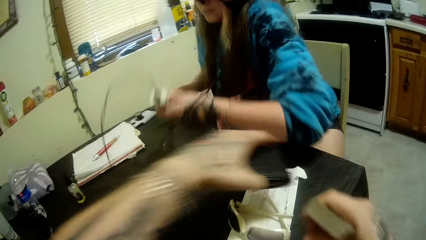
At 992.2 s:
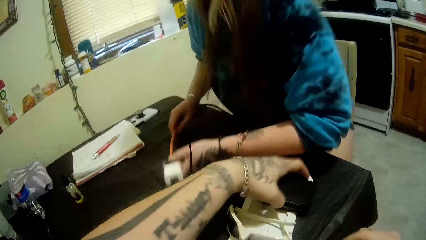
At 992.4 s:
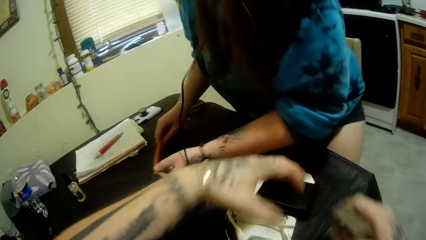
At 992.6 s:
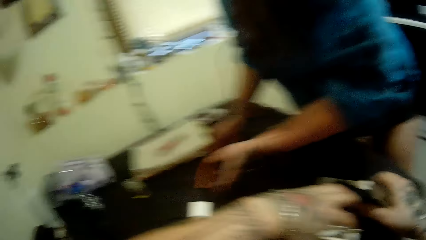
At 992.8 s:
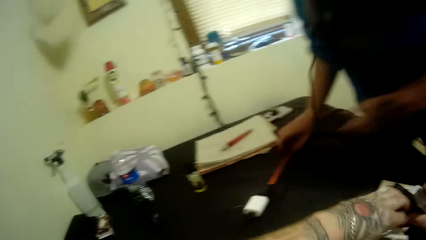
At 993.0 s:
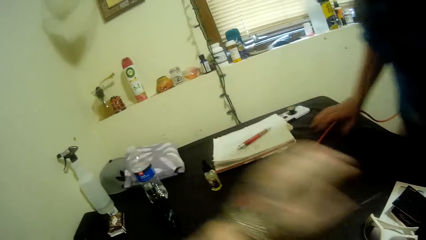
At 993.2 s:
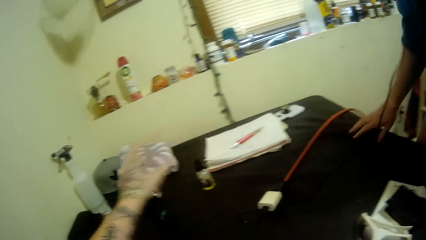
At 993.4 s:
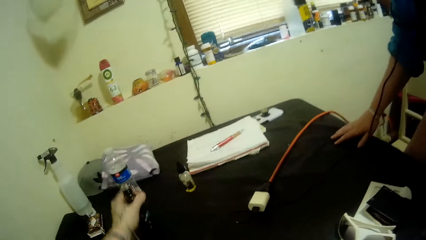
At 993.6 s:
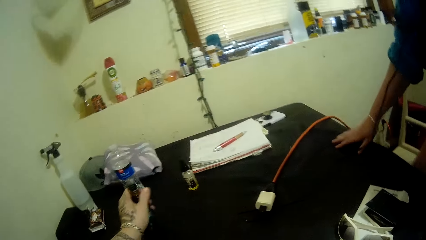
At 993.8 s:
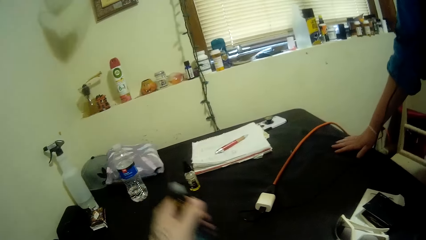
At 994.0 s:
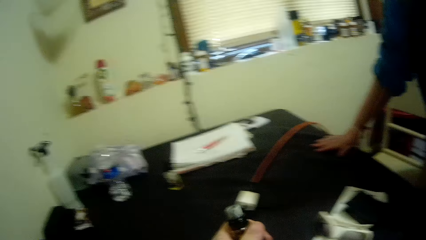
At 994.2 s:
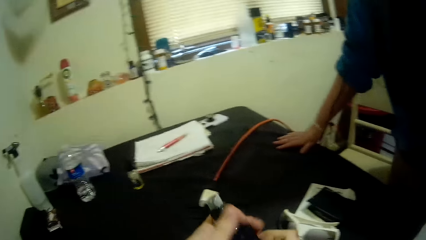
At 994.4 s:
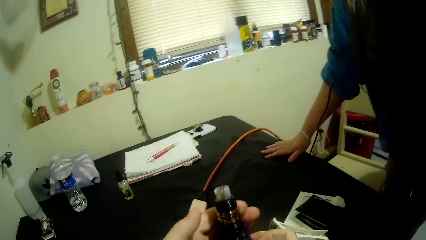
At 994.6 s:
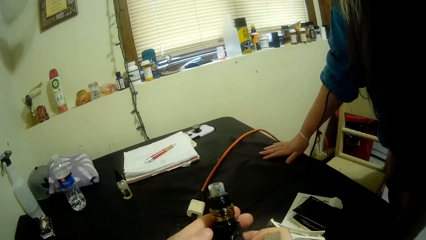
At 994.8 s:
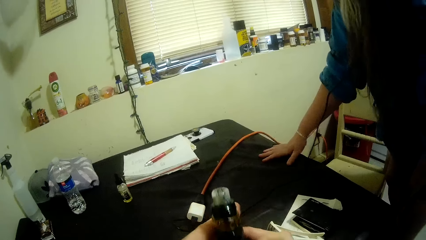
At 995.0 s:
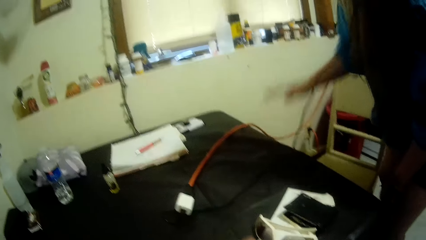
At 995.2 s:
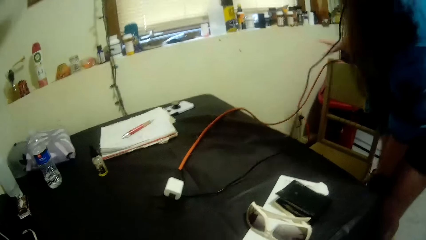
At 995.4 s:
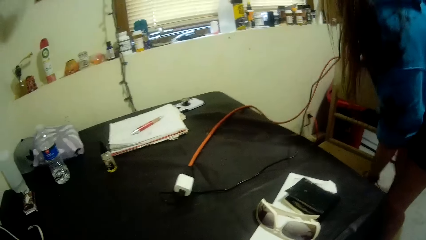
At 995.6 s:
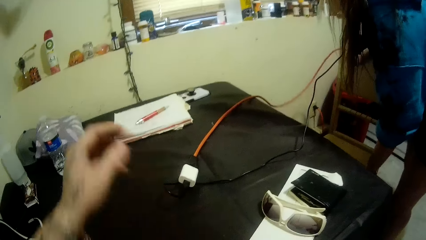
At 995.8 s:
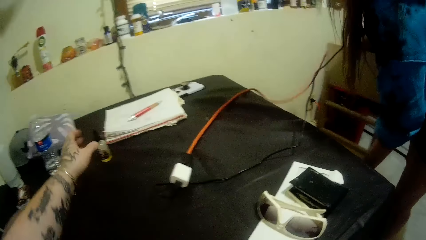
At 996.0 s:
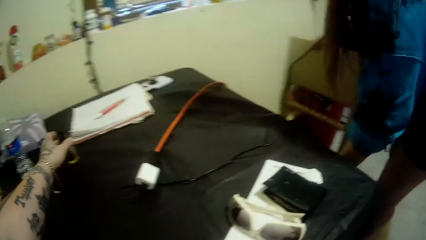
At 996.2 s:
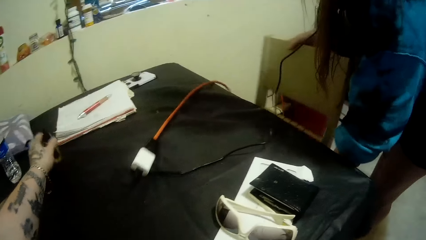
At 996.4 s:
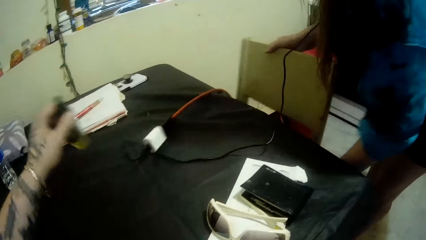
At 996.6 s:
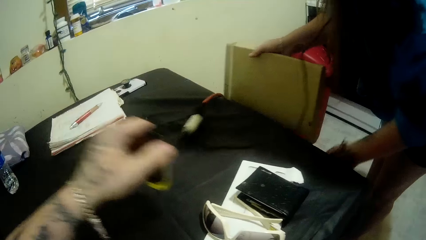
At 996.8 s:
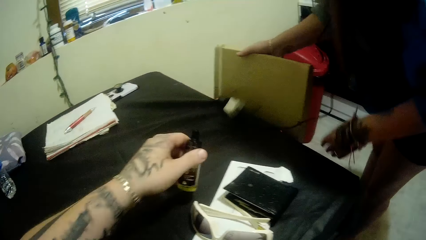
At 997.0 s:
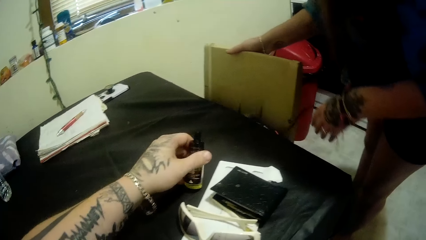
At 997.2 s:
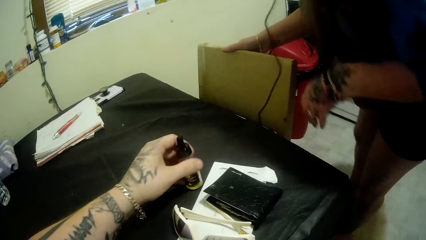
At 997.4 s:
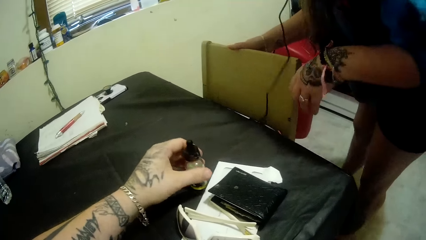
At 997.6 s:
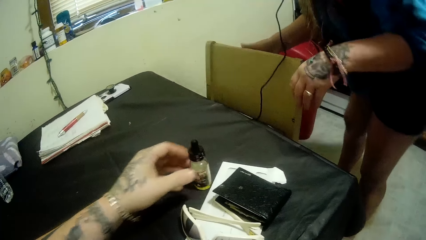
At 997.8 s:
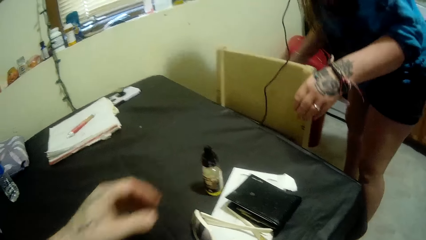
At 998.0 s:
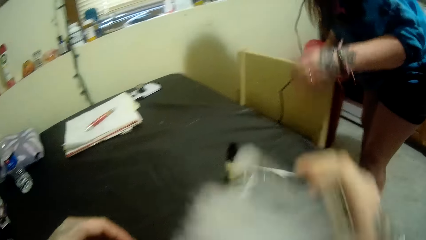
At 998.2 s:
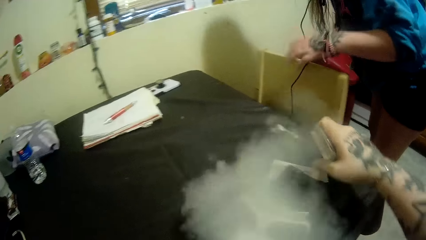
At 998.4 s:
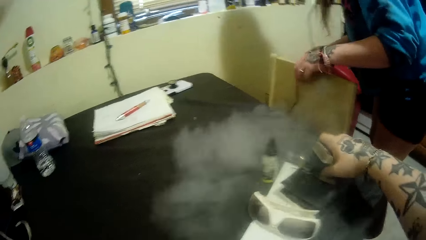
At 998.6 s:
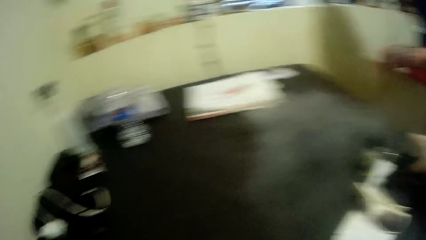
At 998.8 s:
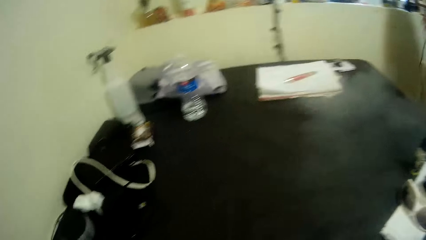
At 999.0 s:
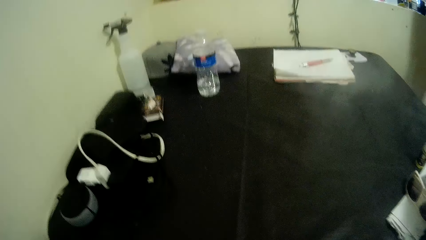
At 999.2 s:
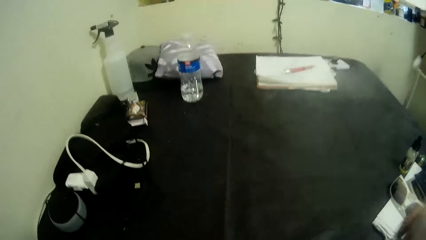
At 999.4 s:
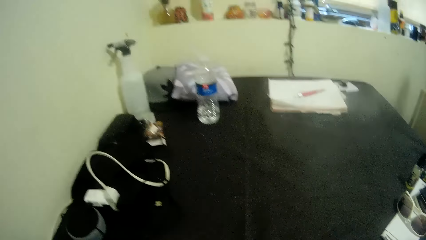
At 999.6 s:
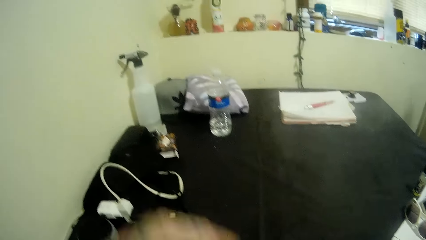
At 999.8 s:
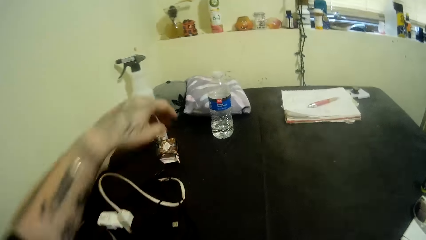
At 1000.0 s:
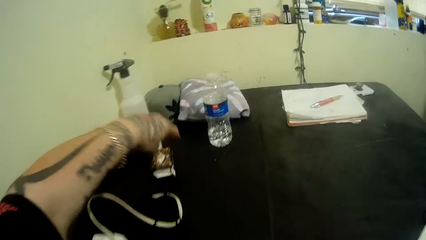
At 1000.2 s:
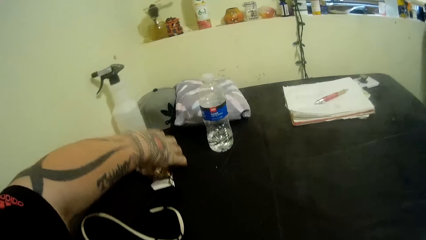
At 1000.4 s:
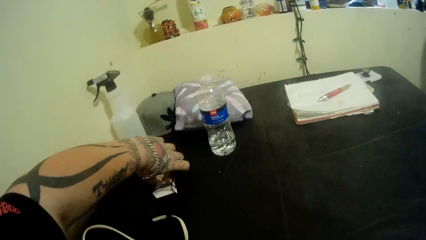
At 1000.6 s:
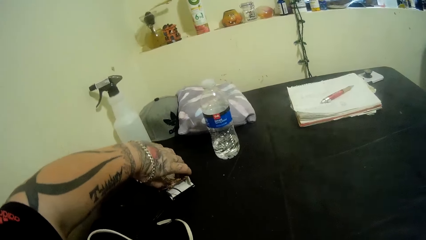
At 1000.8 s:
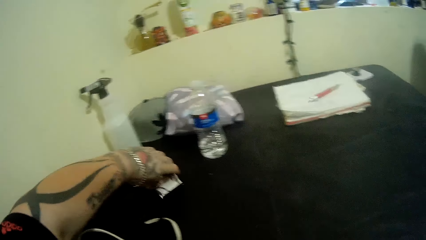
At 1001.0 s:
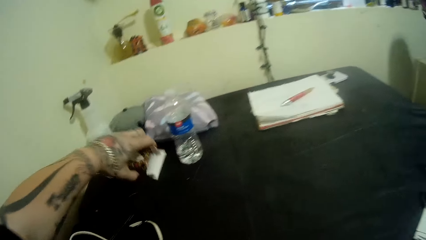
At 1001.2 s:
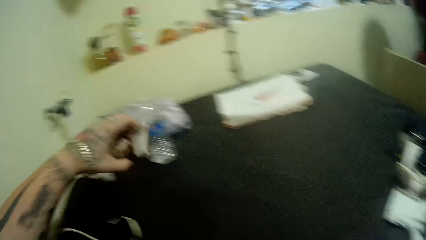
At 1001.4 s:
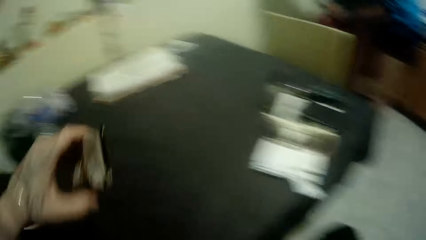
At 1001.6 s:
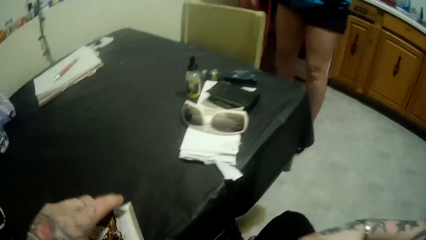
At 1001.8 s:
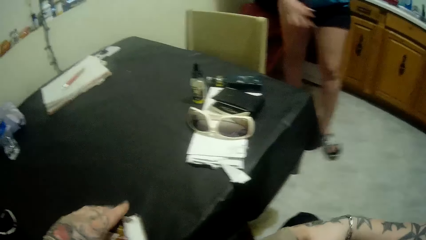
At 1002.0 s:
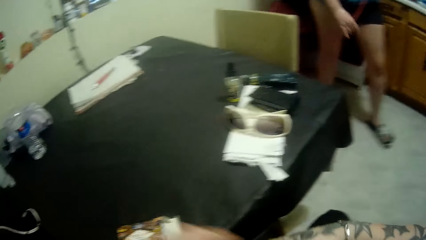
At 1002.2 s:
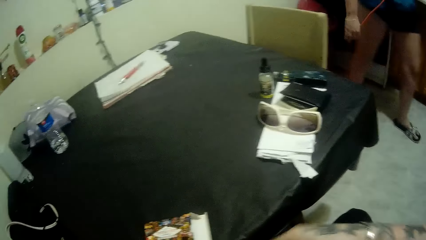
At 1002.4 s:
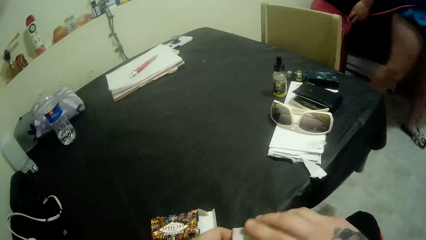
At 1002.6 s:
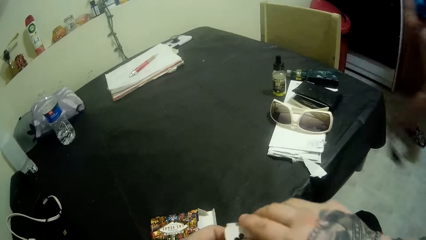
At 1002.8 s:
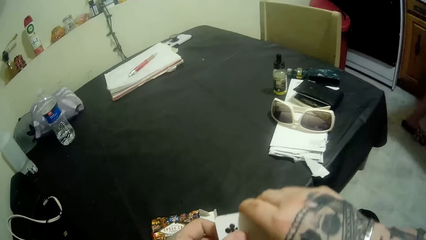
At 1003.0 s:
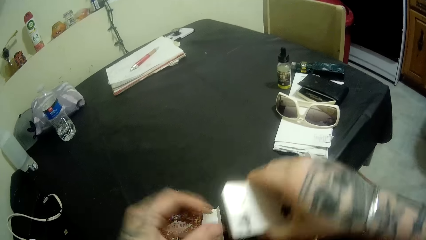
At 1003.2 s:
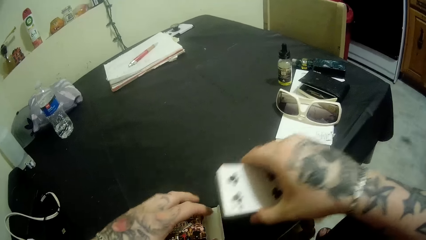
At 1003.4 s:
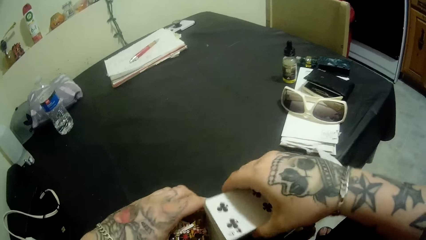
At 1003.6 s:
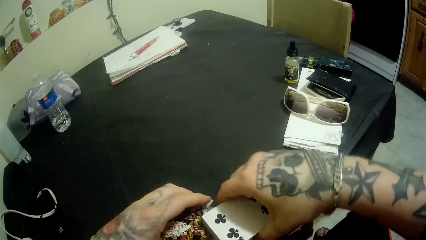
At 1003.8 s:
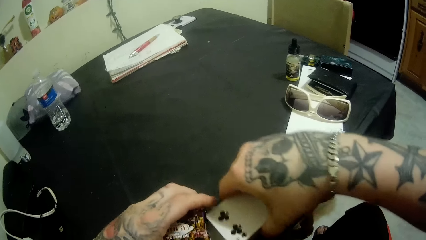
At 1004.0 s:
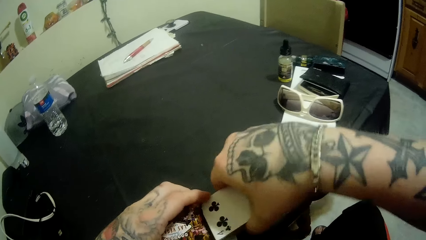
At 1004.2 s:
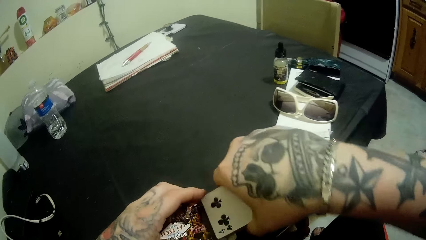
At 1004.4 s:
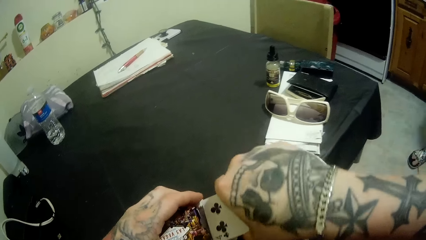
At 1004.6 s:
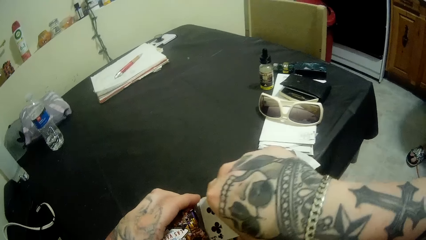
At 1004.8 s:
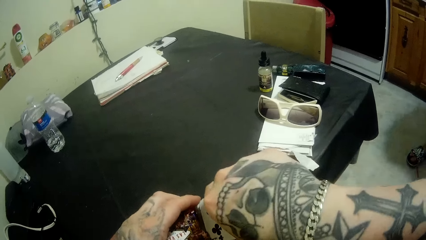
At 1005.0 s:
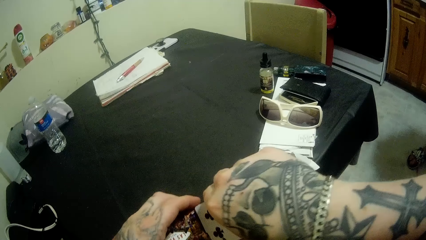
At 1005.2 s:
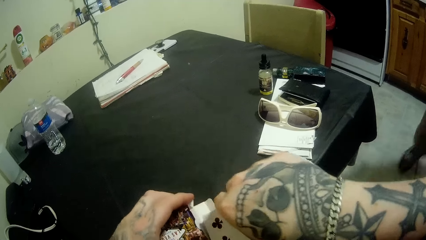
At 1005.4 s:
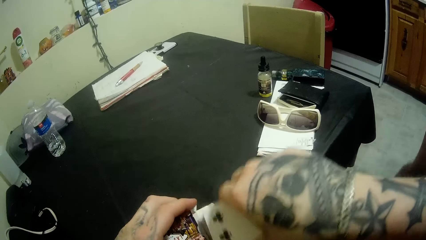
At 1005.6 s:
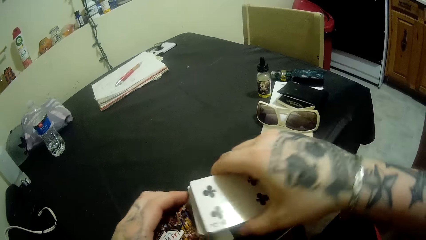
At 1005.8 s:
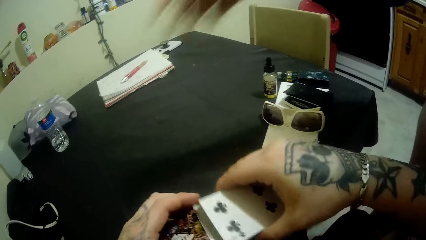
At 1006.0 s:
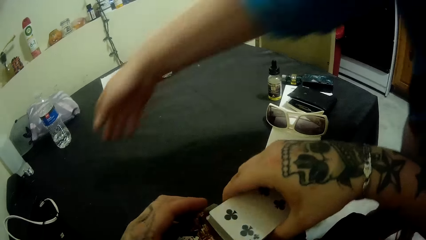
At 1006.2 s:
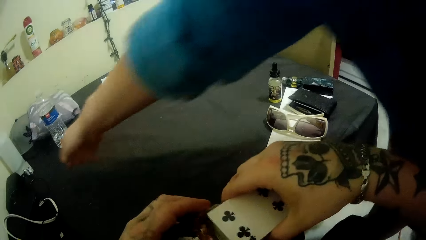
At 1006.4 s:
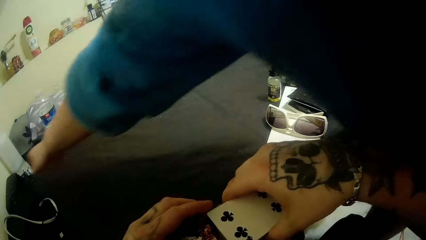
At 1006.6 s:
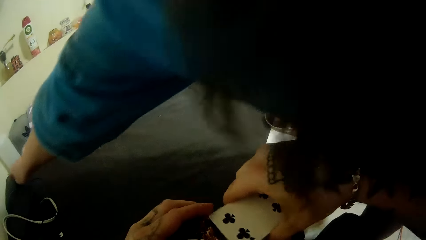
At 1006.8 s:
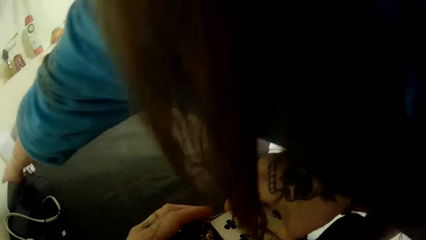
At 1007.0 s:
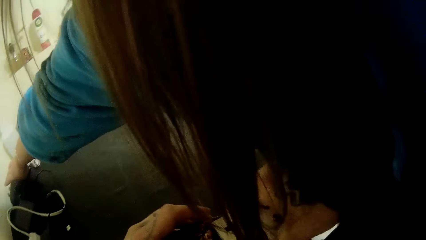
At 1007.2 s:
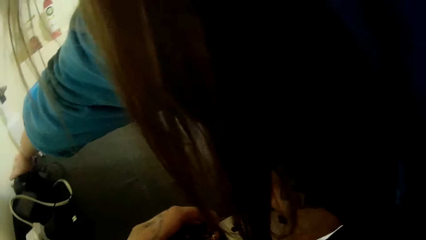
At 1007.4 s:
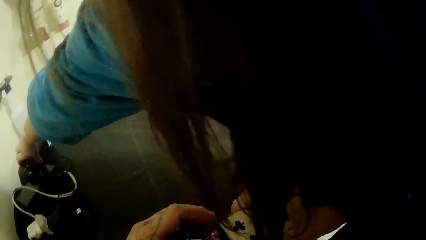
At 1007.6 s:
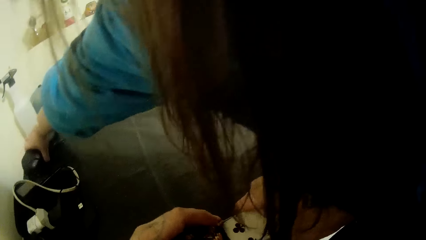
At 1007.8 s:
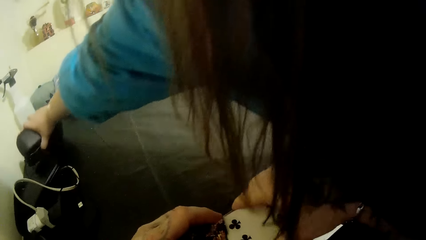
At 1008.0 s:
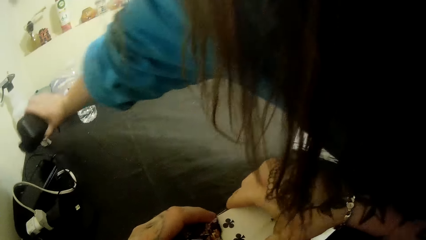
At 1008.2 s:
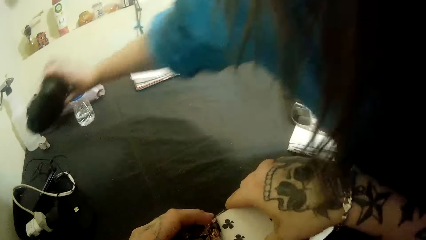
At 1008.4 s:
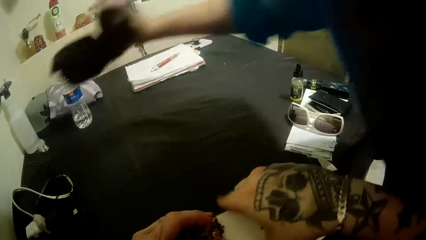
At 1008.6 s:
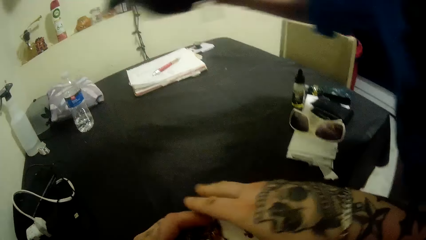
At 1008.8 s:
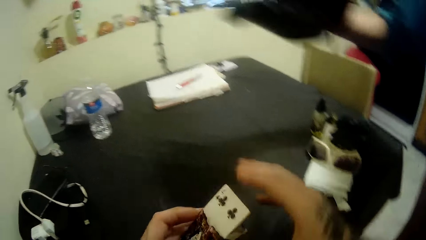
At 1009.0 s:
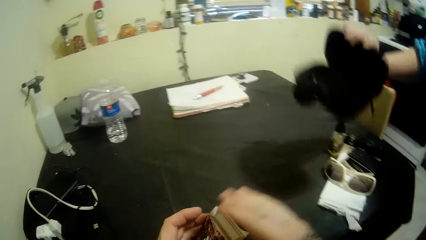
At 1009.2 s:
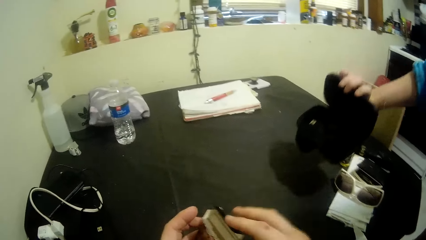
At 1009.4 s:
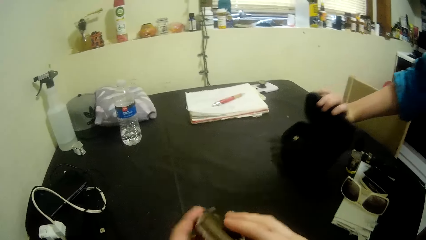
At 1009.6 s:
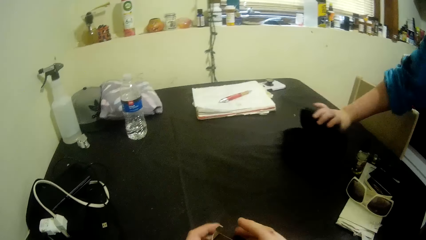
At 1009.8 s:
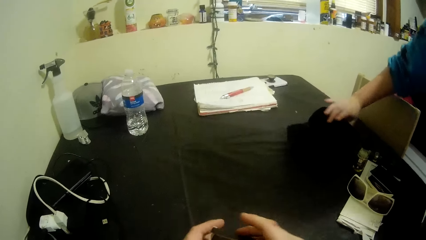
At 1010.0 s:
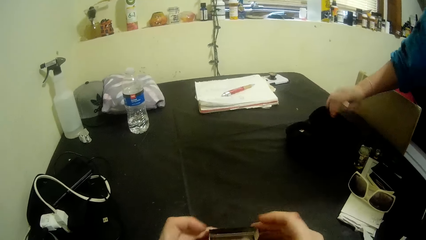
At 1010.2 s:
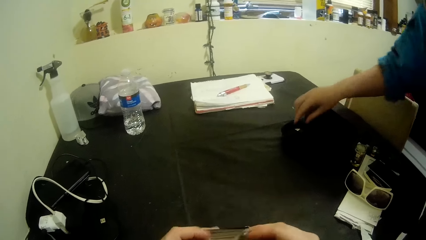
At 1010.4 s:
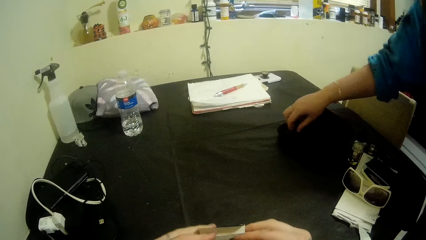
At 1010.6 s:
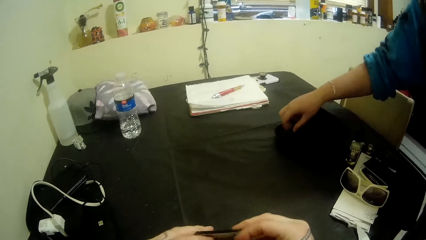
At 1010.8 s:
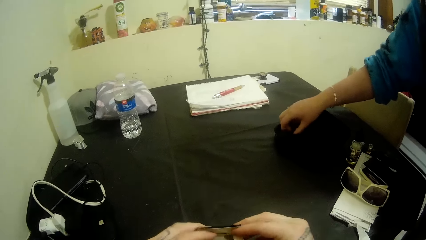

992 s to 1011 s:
The camera wearer repositions a wallet on the table with his left hand. He puts glasses on the table. A girl stands up from the chair. The camera wearer takes the drink. The girl adjusts the chair with her hands. The camera wearer takes the bottle, picks up the card carton or box with his left hand, and places the cards in the carton with his hands. The girl picks up a glass case with her right hand. She places the glass case on the table with her right hand.
